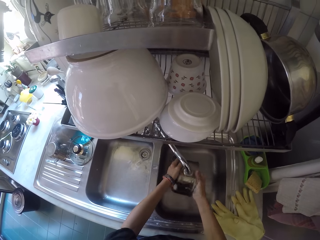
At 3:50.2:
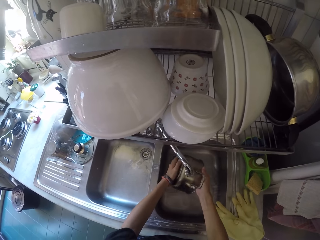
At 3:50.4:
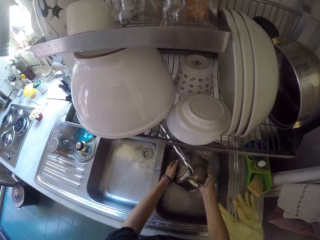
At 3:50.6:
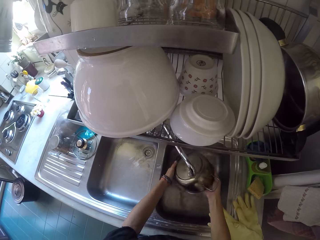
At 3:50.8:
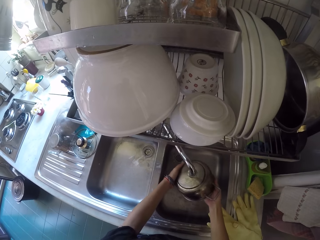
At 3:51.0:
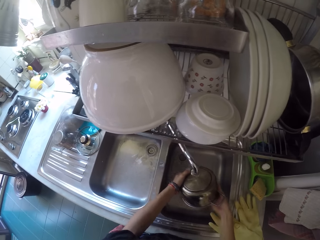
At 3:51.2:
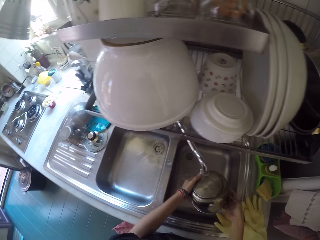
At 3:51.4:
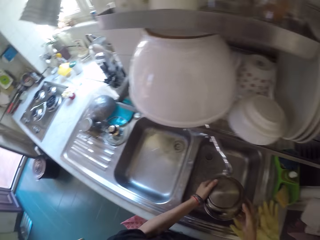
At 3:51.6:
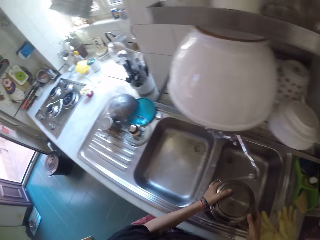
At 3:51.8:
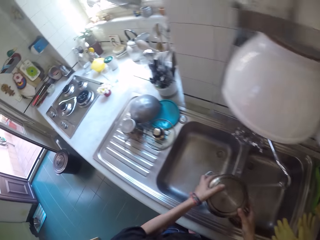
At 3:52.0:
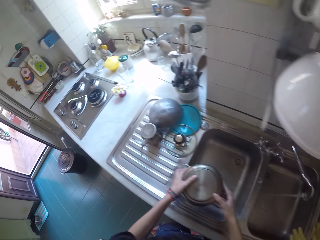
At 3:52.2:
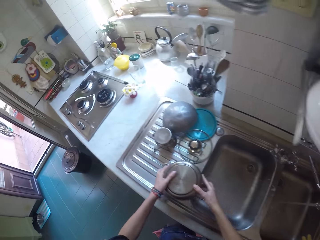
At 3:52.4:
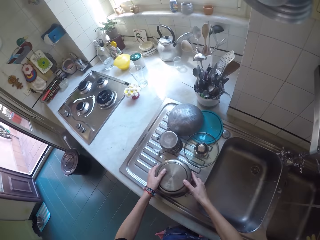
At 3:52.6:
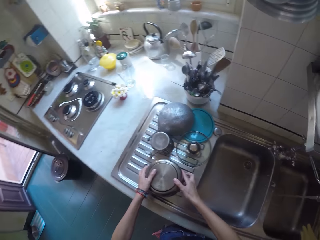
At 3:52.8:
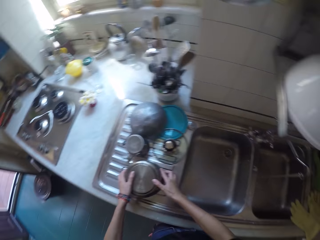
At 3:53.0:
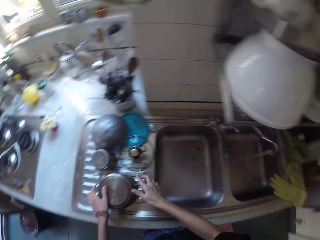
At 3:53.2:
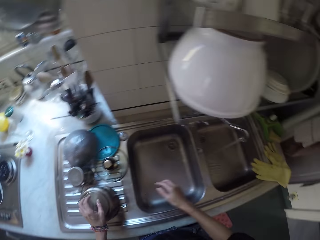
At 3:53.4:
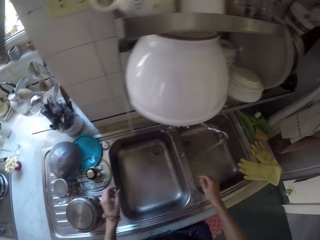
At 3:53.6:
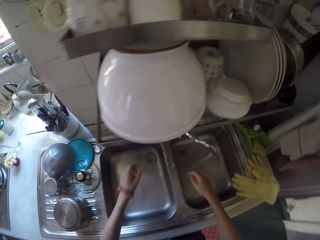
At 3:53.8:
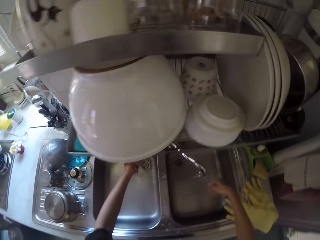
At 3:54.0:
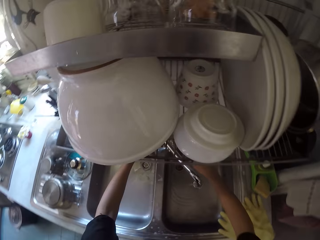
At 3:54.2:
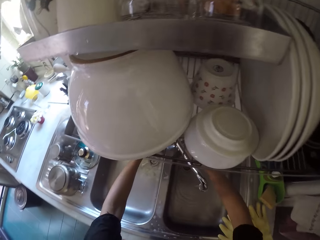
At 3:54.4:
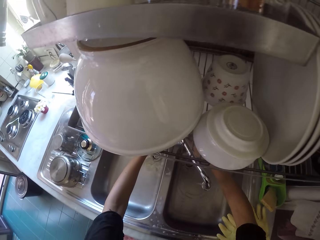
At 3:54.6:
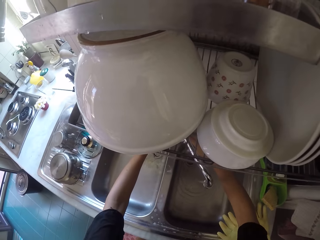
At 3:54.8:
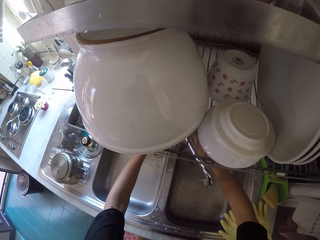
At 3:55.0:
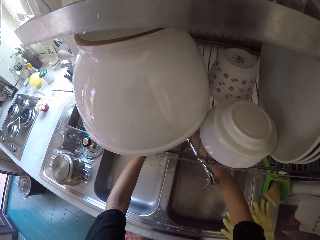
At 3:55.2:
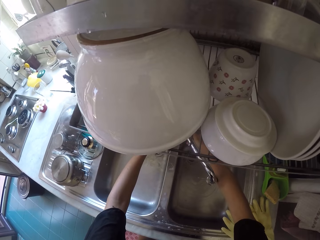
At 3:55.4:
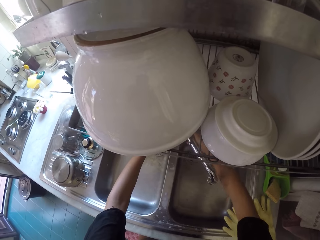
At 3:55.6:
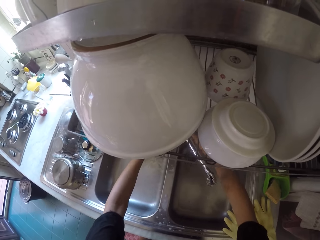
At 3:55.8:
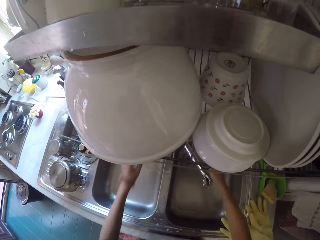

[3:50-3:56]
The camera wearer puts the cooking pot on the sink. They close the tap.

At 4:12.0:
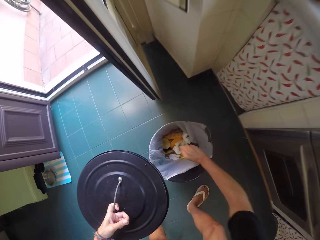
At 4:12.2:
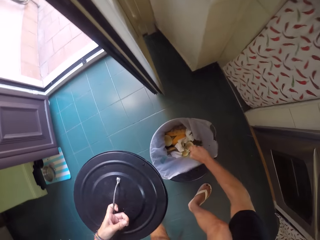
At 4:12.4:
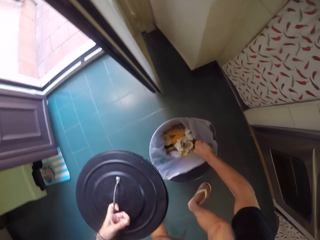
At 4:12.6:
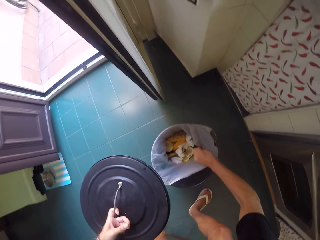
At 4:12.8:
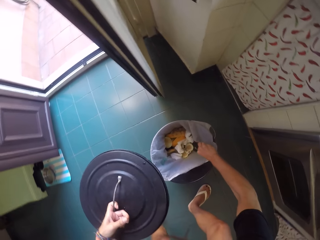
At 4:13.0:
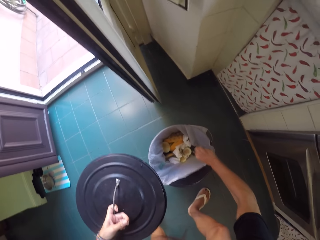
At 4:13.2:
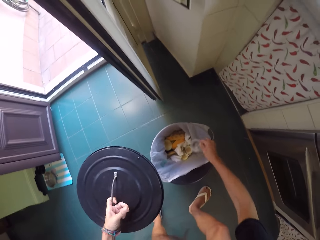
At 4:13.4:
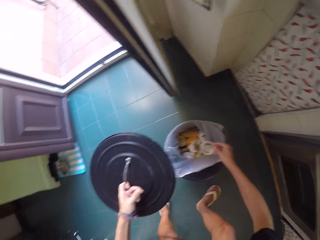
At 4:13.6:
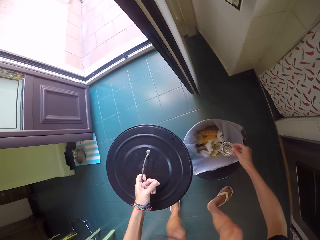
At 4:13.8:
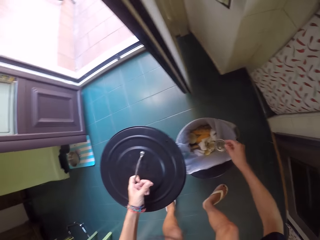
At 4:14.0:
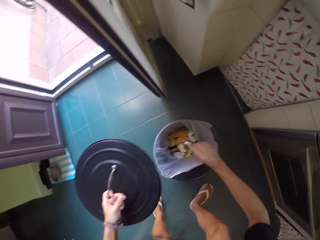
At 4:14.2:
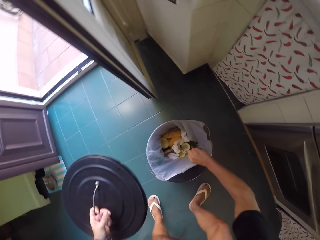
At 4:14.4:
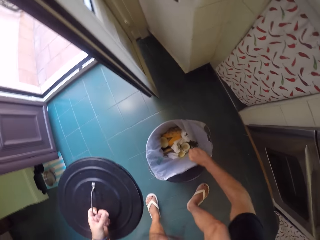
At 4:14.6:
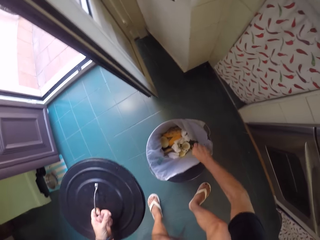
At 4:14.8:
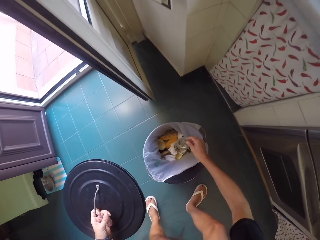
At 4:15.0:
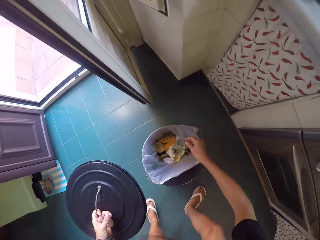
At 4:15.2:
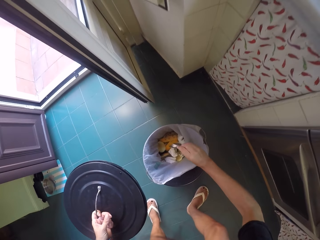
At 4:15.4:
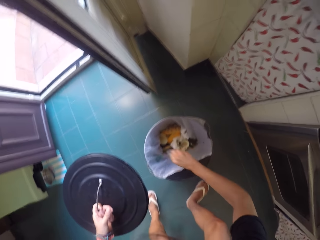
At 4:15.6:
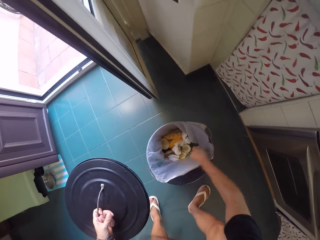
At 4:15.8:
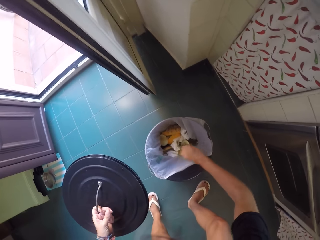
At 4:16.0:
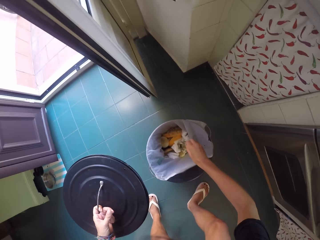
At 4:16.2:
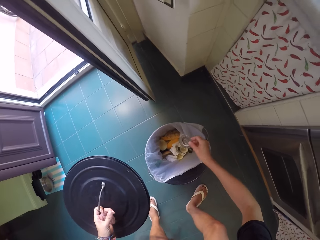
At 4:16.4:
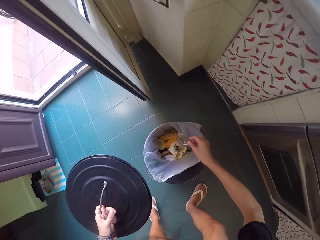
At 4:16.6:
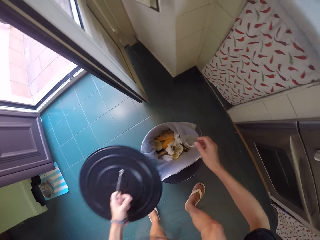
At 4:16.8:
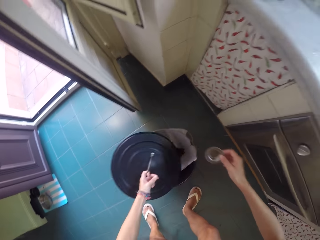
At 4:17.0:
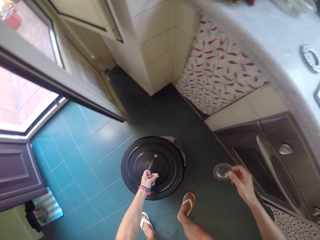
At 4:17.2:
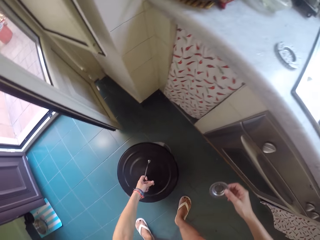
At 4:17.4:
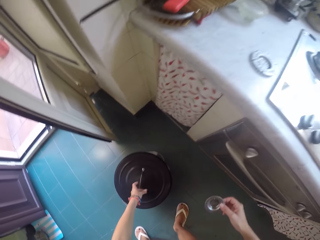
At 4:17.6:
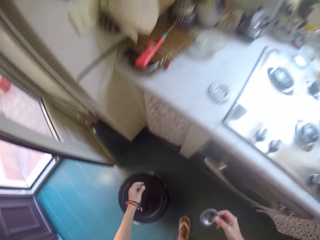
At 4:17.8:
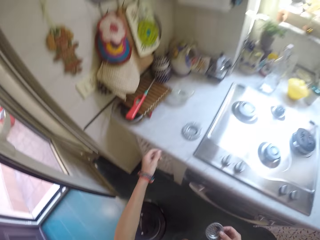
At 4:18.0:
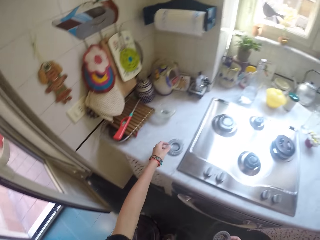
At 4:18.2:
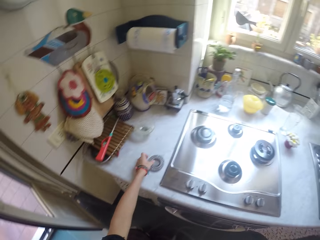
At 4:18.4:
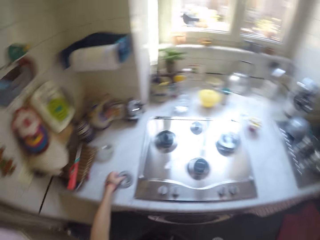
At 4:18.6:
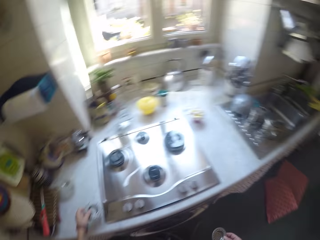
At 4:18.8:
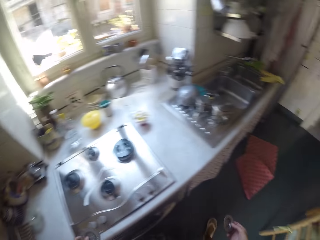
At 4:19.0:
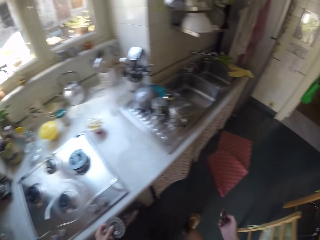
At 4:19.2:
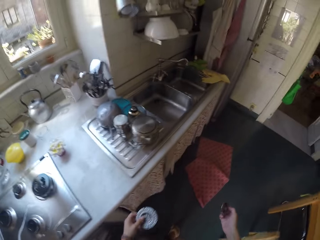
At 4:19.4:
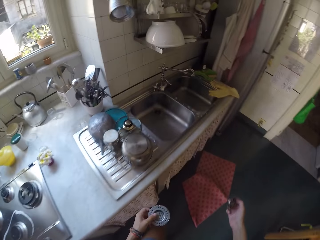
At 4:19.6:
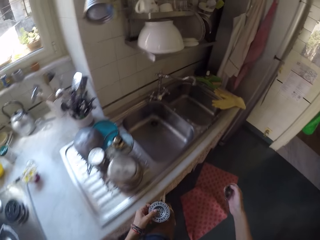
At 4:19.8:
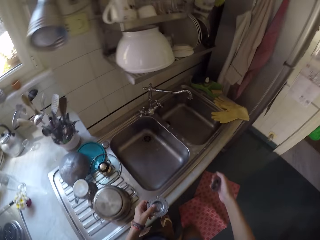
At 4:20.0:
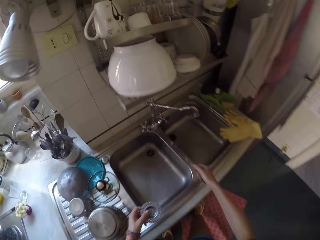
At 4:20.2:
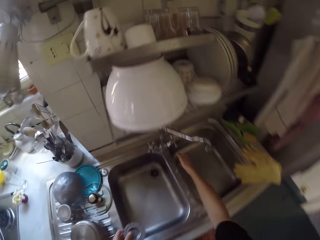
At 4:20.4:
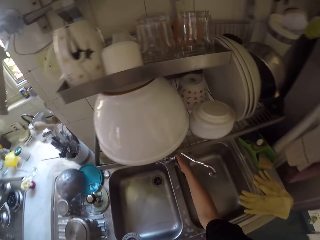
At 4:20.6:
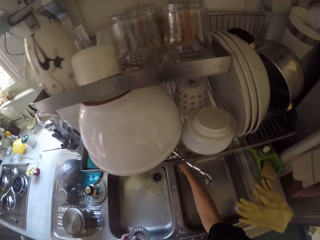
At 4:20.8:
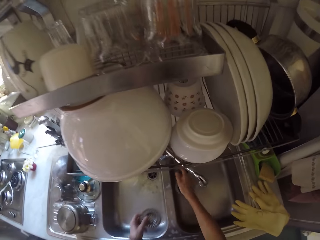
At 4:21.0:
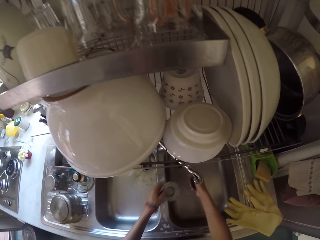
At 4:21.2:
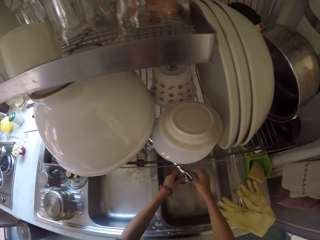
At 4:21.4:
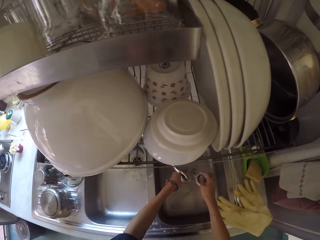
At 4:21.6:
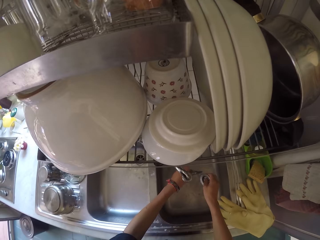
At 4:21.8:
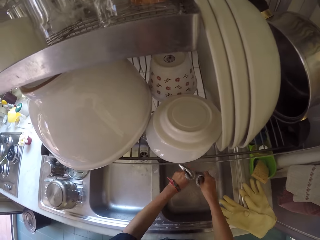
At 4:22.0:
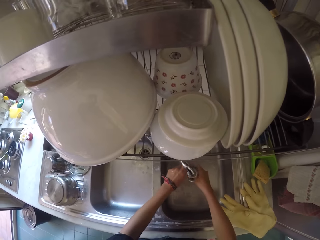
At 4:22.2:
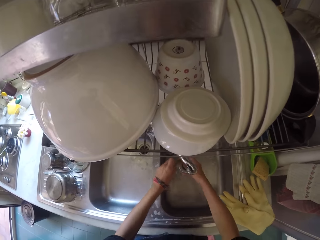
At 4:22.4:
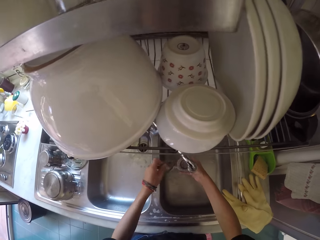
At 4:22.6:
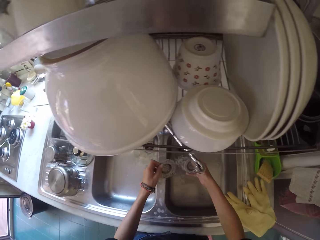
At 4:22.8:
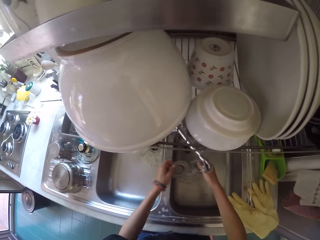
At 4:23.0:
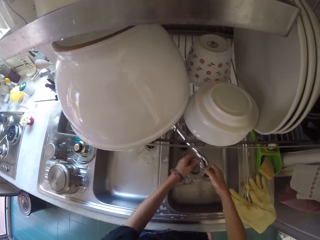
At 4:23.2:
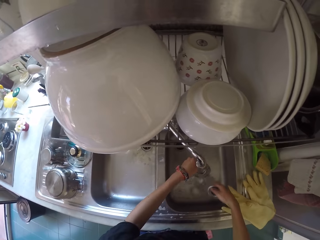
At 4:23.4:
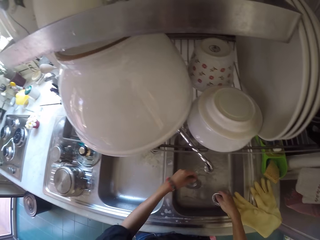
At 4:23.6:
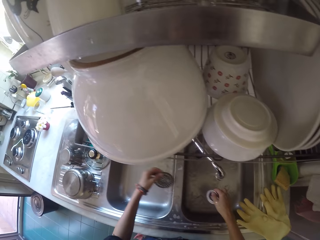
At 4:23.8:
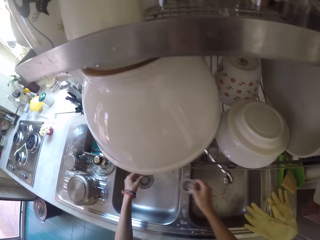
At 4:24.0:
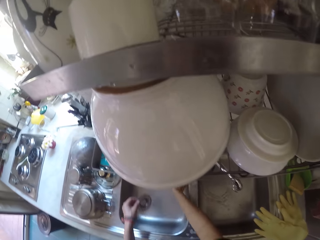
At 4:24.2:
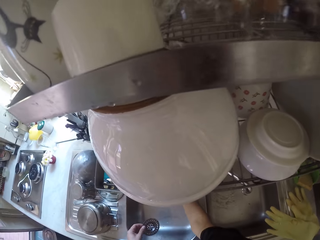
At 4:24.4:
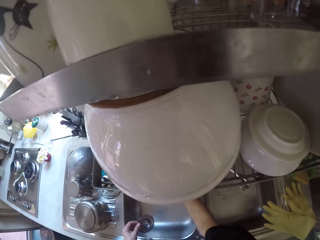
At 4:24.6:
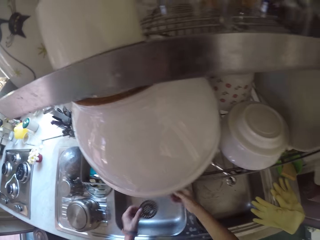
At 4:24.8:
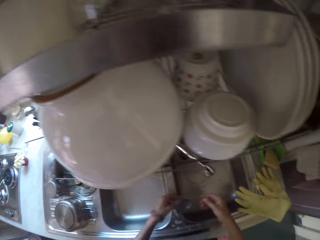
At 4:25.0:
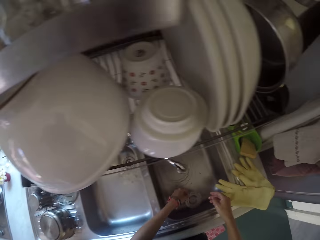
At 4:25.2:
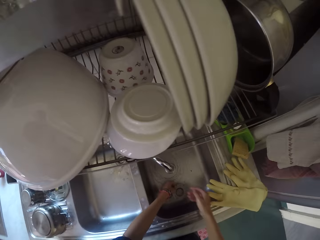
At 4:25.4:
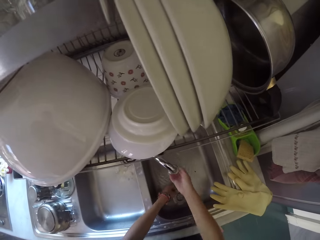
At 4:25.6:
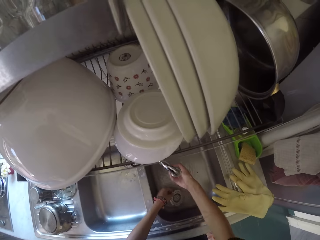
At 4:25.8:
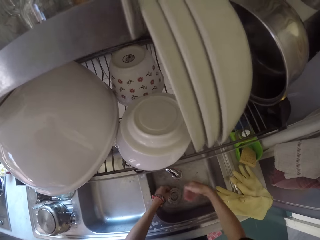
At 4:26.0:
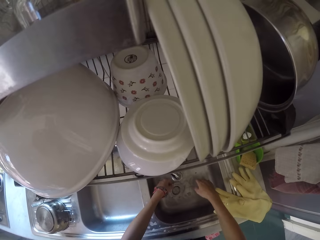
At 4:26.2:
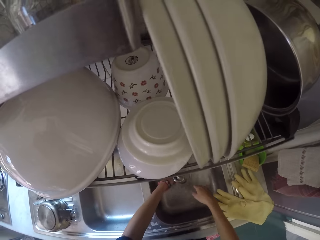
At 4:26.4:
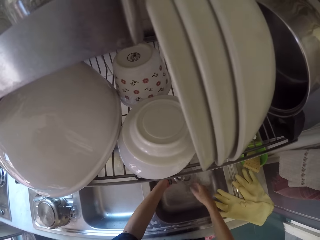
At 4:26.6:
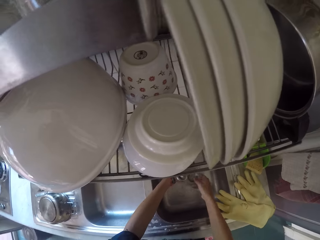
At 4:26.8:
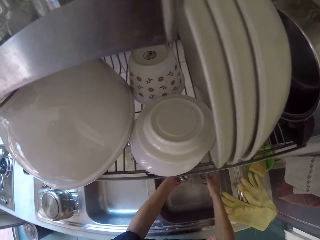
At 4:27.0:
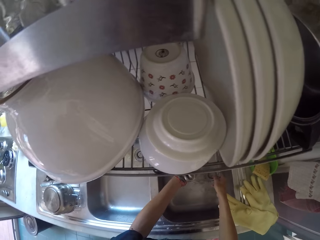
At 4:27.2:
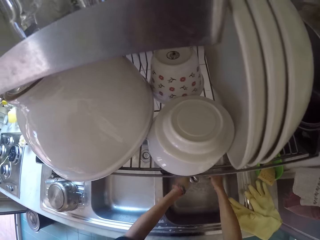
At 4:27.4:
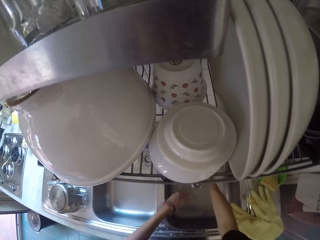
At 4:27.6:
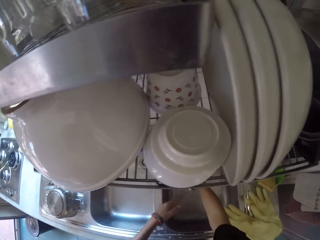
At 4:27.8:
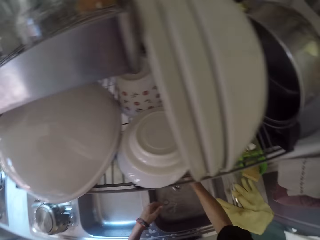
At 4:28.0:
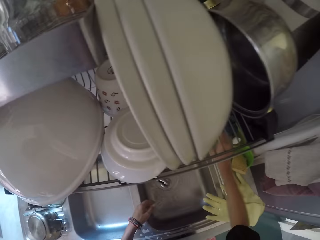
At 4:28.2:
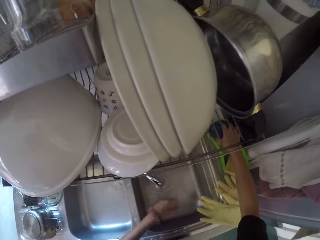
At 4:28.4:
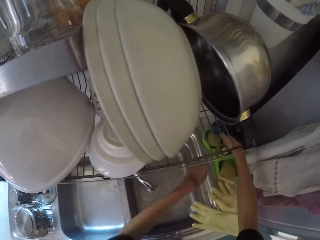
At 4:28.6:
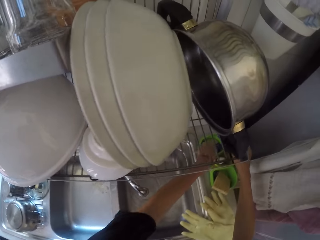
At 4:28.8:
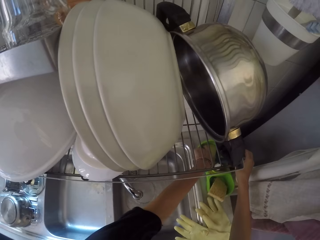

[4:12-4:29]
The camera wearer pours waste in the bin. They remove the dust from the sink stopper. They cover the bin. They pick up a sieve from the surface. They rinse the sieve. They clean the sink stopper.
